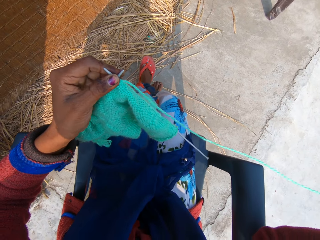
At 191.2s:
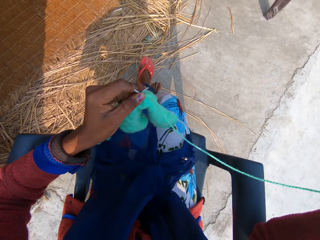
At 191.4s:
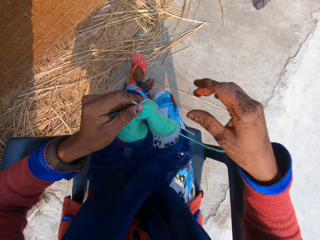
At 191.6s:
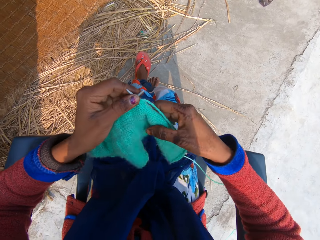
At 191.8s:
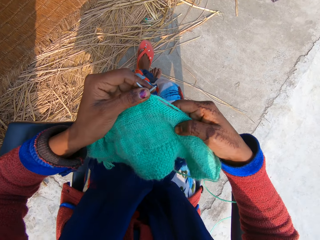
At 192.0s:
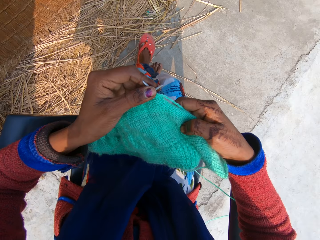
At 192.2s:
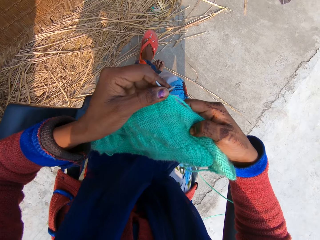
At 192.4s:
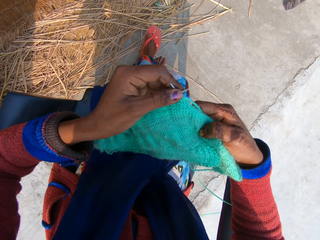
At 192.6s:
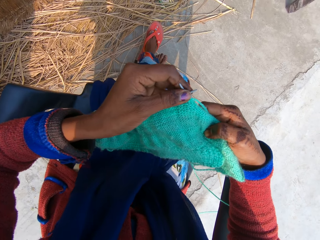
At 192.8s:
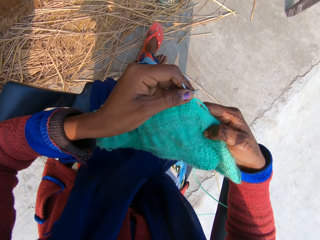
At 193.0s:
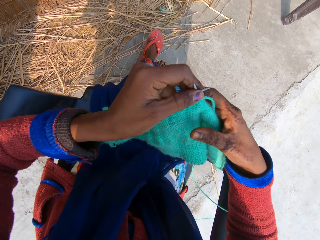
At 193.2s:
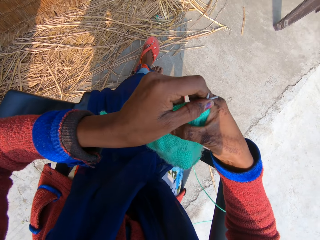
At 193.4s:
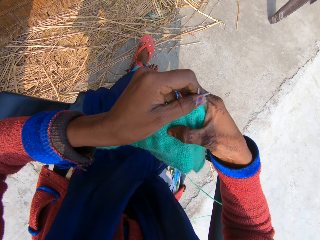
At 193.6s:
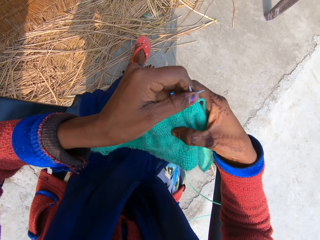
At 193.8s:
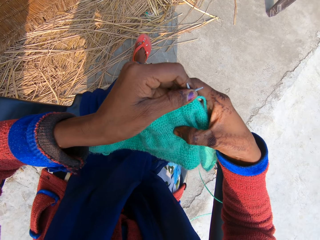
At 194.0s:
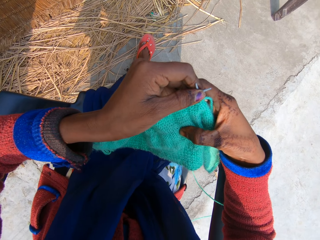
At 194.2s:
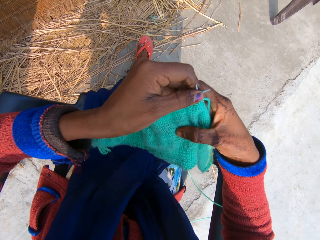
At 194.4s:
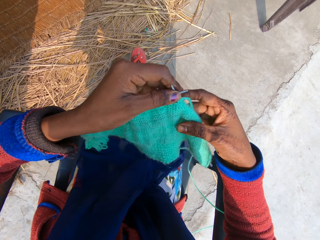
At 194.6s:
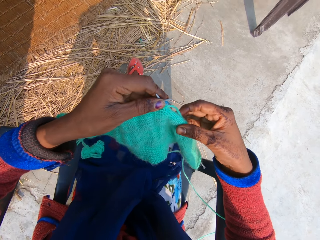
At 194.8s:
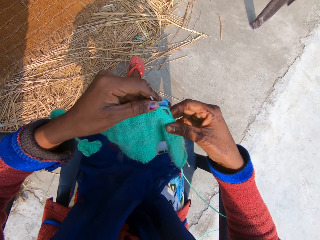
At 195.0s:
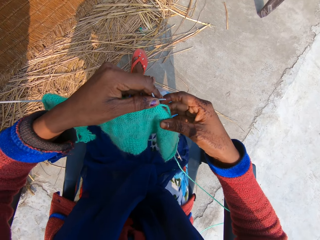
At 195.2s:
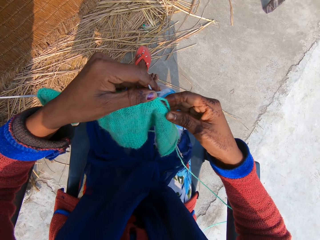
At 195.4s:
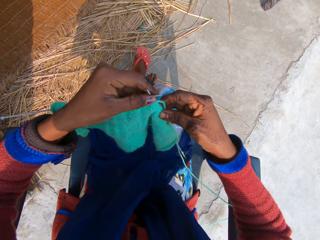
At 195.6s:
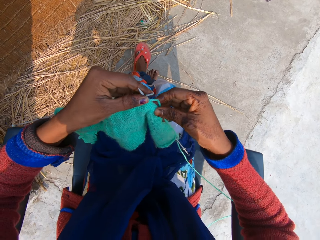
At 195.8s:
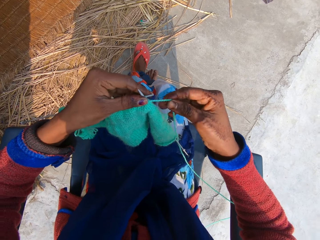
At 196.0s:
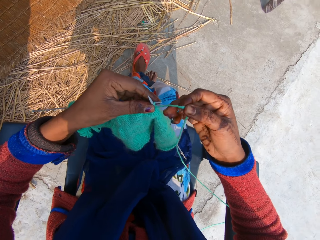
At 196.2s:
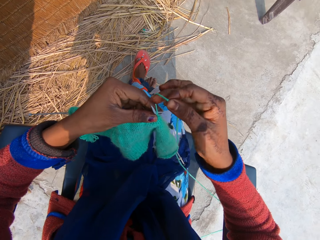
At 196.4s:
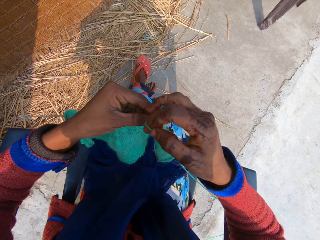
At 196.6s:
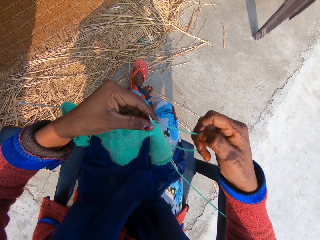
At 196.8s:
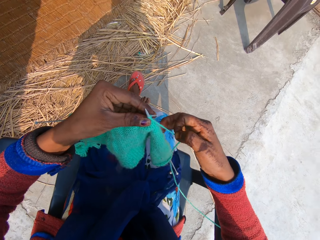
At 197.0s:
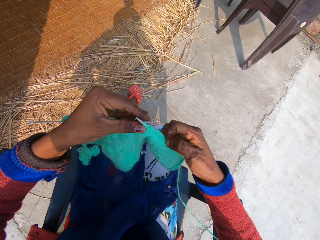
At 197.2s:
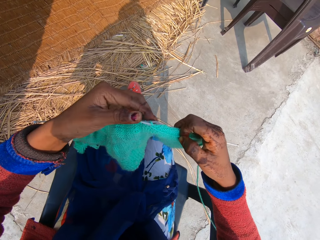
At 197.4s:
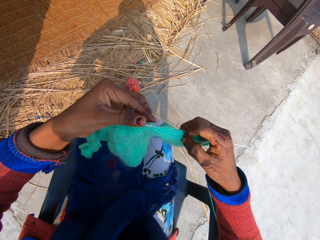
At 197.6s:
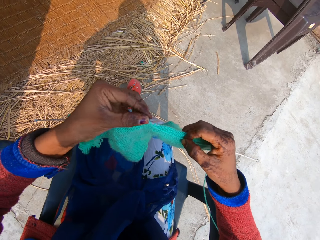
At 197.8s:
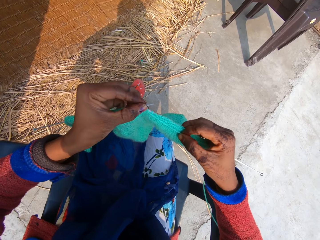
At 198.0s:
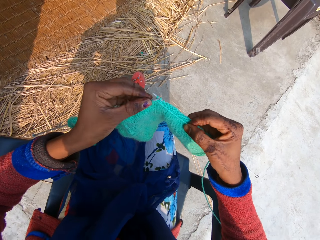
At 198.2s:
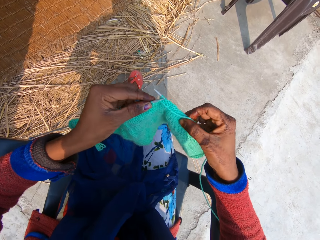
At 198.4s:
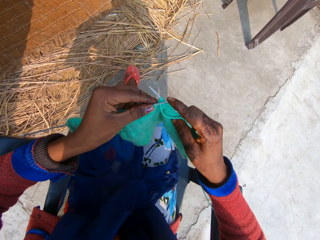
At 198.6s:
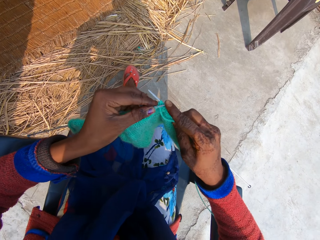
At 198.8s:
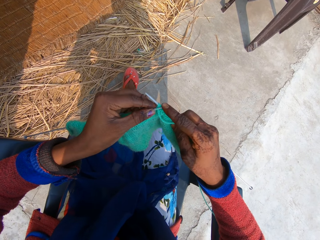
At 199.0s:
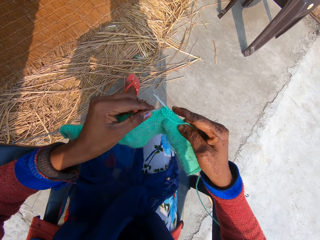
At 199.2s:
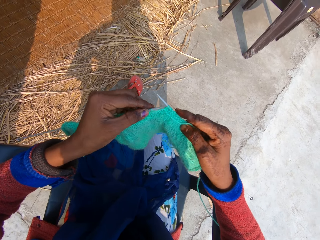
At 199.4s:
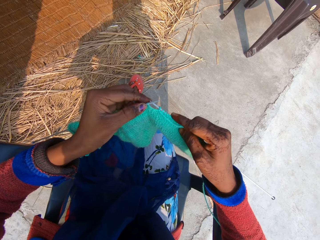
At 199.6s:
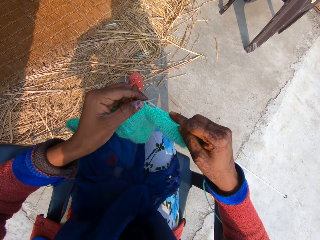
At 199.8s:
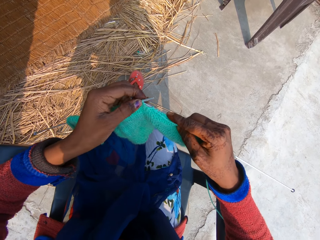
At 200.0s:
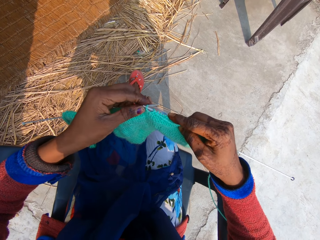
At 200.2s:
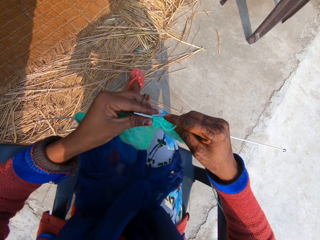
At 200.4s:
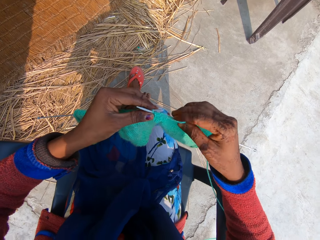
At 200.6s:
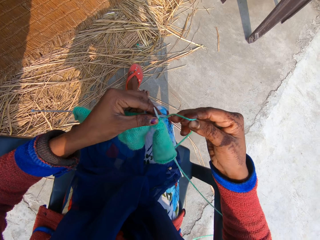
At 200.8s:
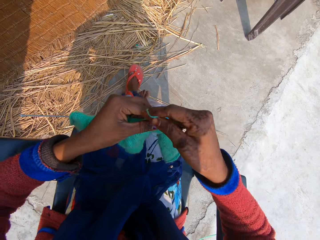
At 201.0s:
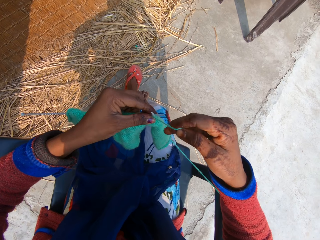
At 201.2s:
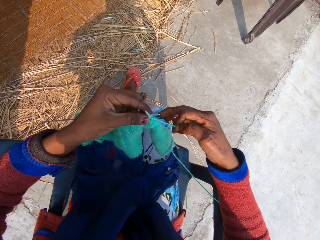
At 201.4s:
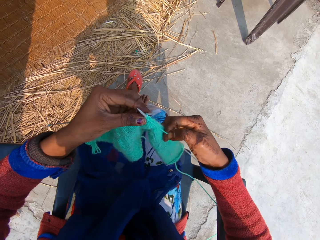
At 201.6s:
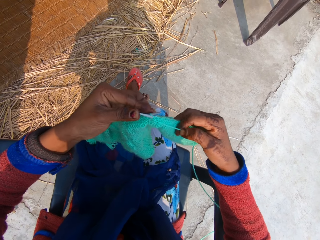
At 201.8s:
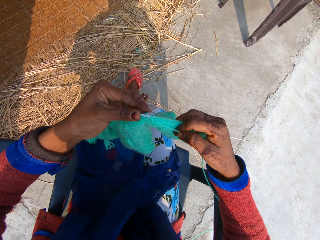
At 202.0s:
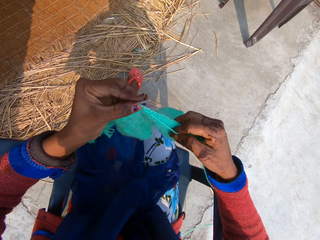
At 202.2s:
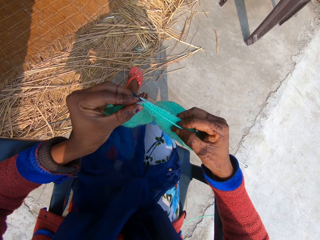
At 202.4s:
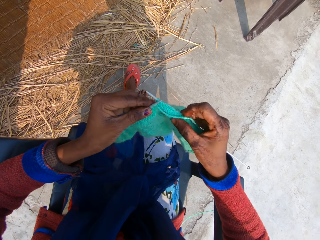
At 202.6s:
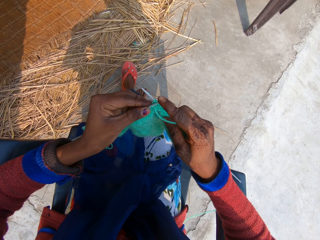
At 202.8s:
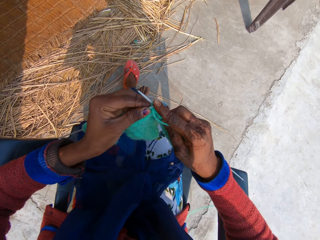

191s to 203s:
The camera wearer looks at the fabric. They knit the fabric with the knitting needle.

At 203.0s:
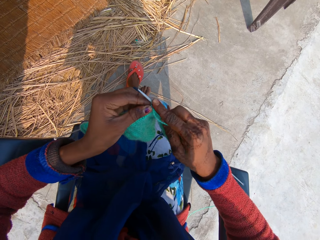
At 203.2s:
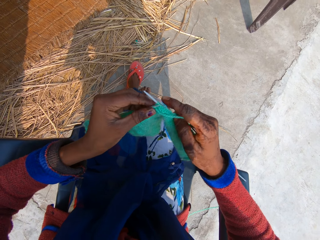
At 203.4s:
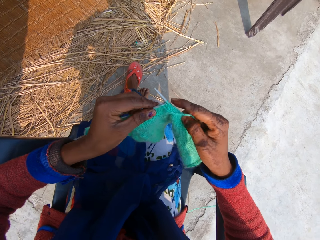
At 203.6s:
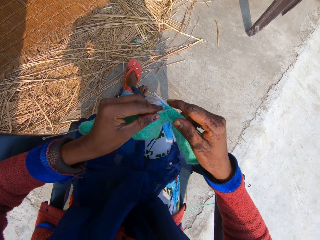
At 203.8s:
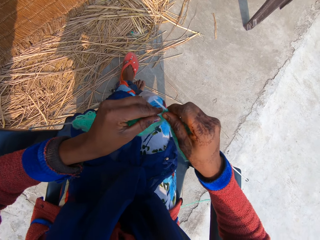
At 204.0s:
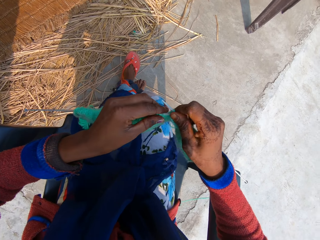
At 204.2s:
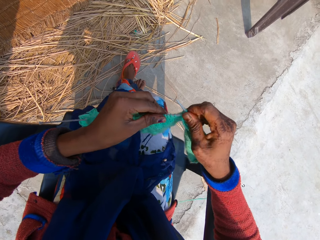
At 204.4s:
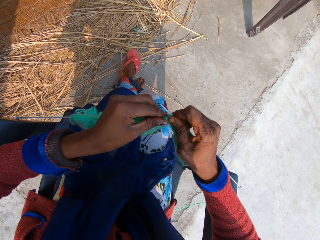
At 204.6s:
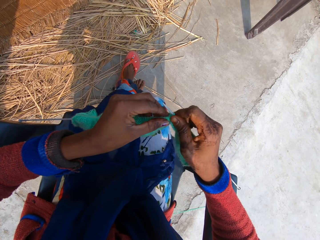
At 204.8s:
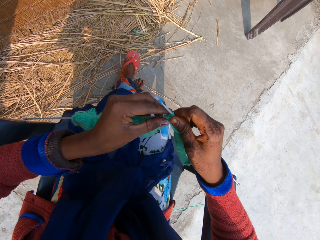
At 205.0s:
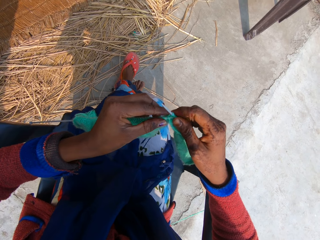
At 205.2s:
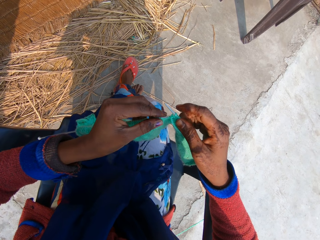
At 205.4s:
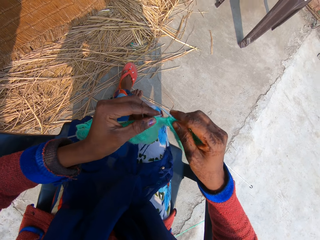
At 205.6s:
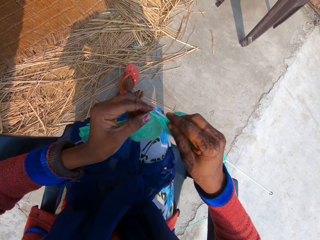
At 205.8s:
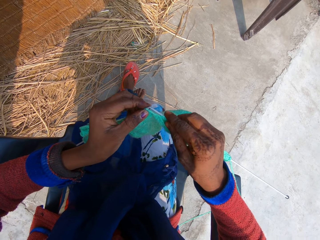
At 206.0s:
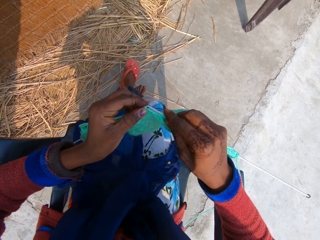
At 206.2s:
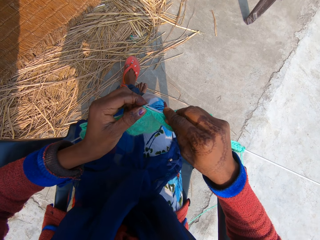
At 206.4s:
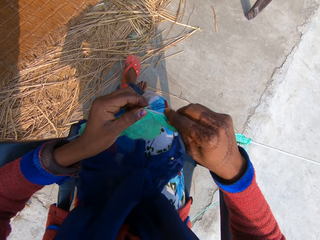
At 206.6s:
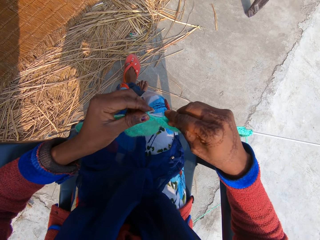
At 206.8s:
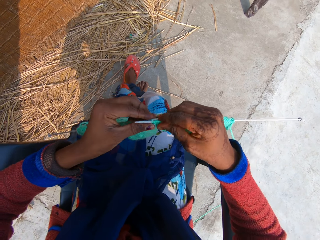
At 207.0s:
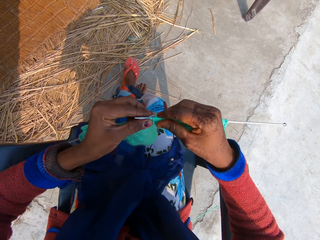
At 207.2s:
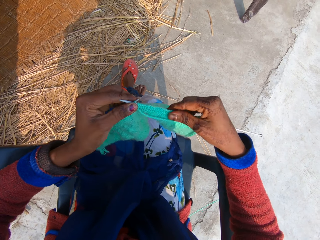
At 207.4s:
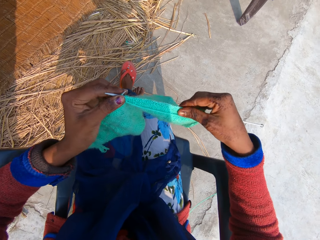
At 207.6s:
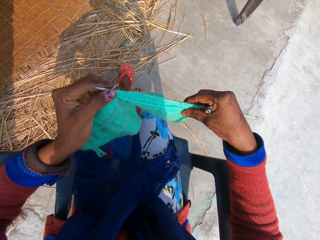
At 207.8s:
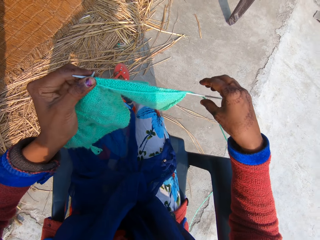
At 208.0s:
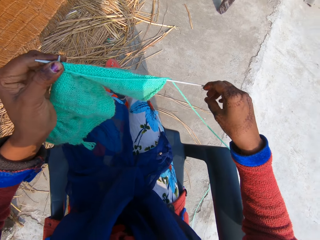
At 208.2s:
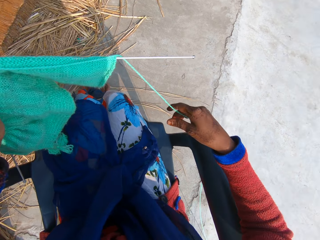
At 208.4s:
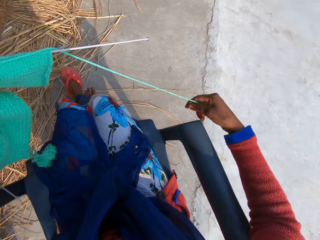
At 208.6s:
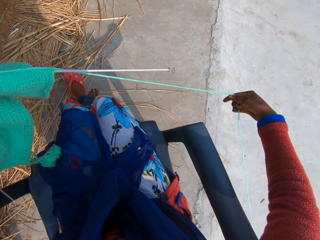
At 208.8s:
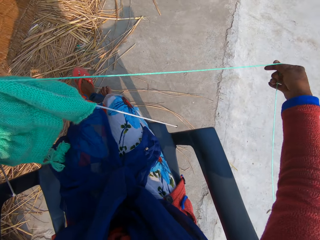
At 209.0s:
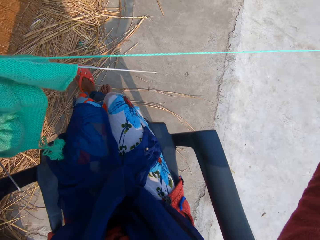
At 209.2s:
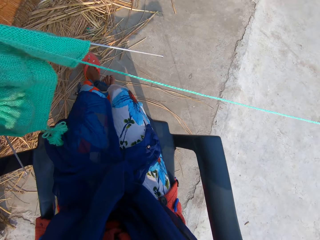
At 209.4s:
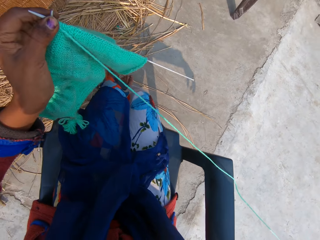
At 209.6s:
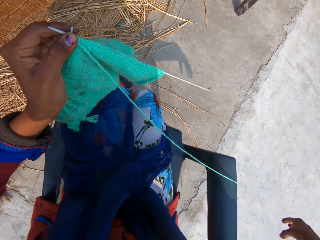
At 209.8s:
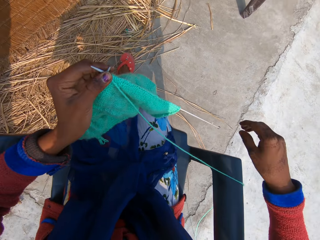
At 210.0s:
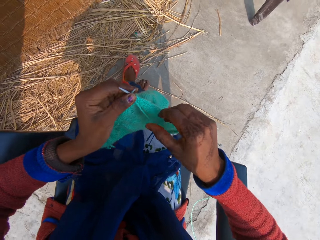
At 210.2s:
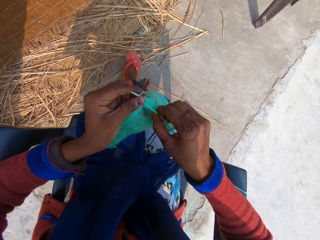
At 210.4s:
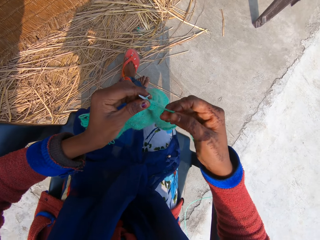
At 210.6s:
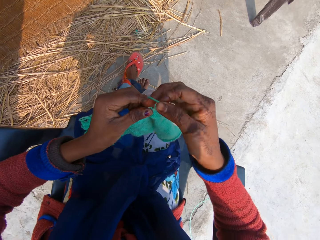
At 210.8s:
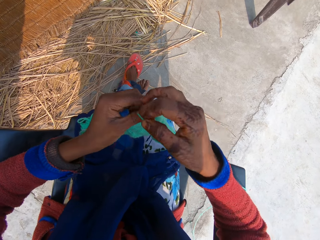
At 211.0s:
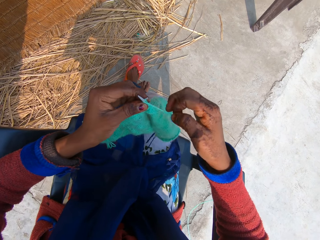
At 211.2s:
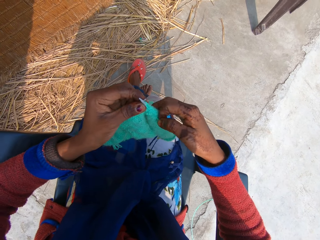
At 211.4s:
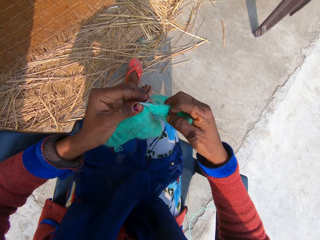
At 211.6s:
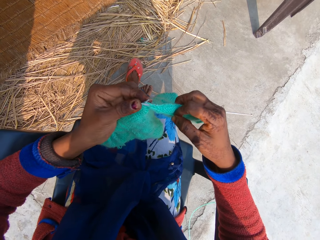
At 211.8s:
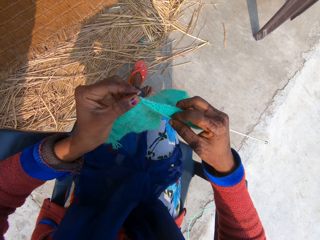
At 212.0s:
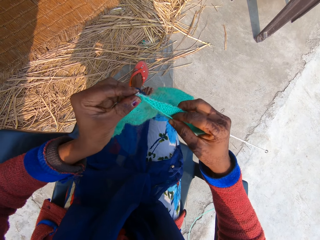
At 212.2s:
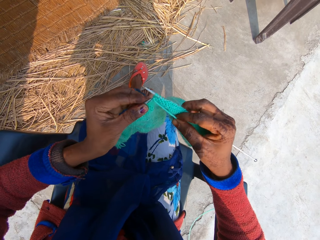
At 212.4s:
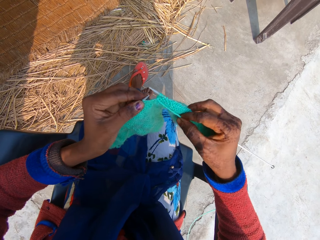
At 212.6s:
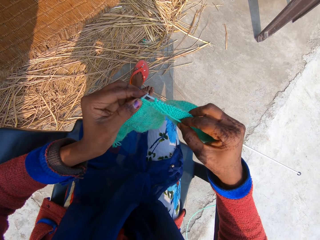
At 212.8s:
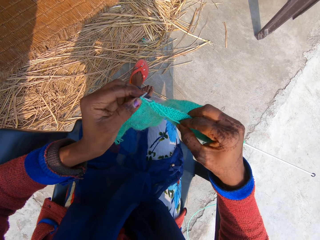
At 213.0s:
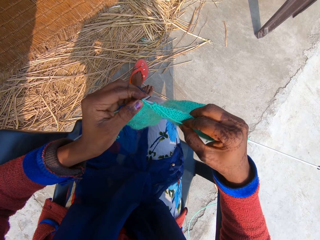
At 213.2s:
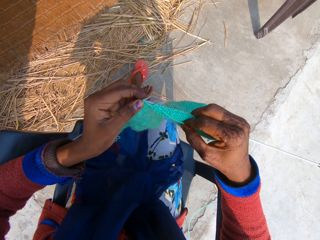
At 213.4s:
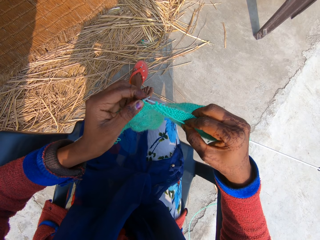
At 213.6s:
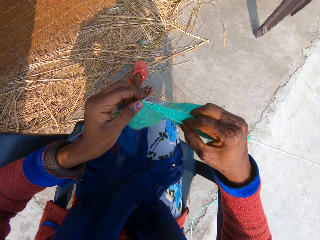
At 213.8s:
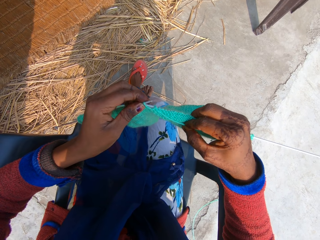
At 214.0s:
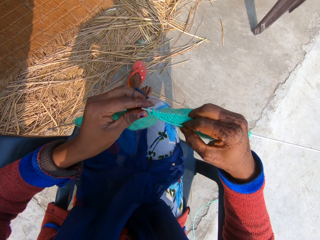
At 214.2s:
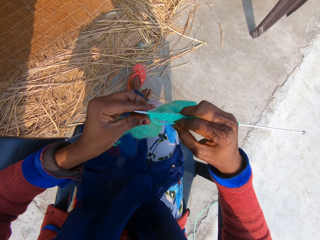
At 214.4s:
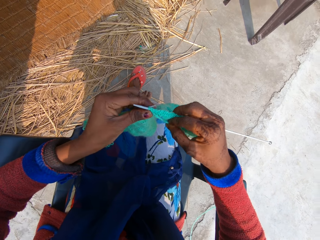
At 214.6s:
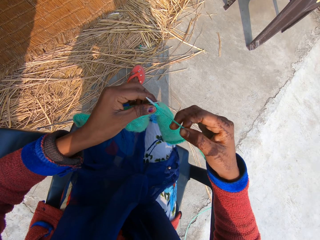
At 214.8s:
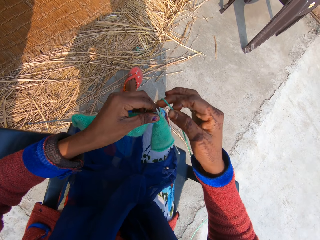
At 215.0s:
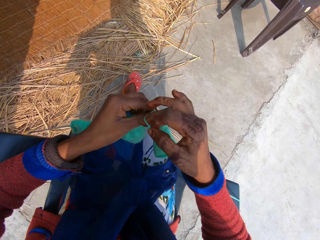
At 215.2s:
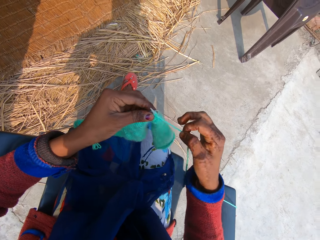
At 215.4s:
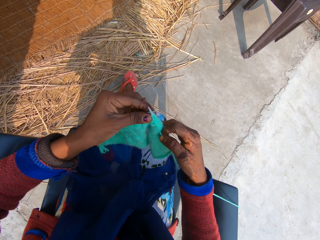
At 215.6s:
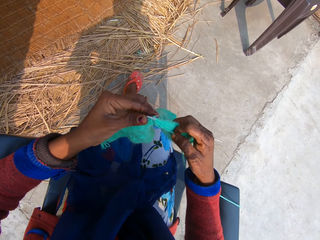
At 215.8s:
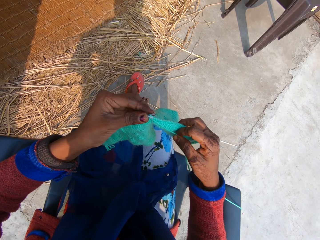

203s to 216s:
The camera wearer straightens the fabric. They knit the fabric with the knitting needle.
